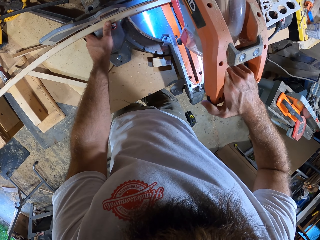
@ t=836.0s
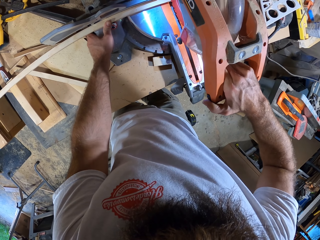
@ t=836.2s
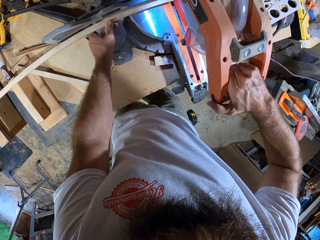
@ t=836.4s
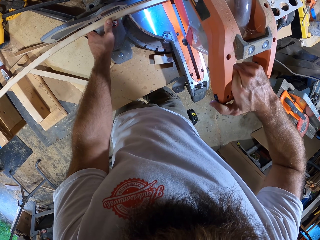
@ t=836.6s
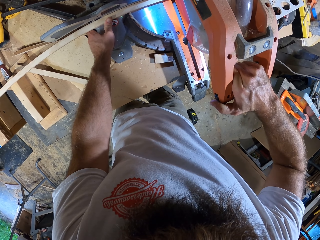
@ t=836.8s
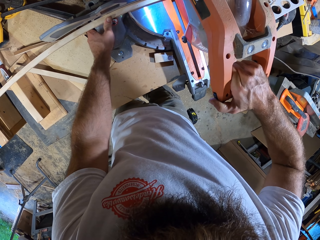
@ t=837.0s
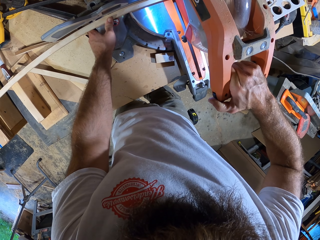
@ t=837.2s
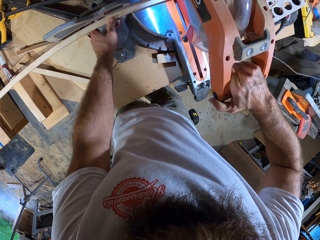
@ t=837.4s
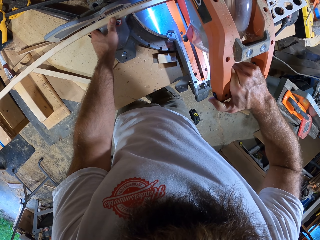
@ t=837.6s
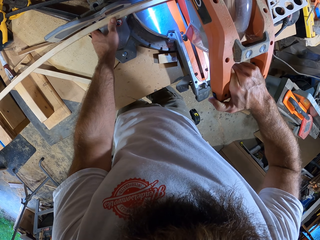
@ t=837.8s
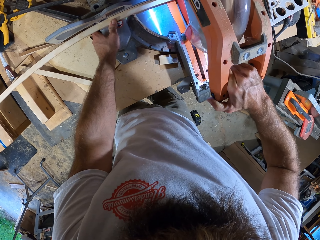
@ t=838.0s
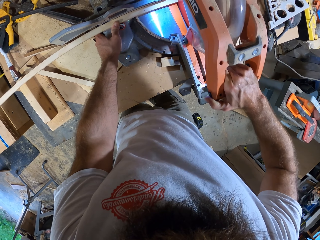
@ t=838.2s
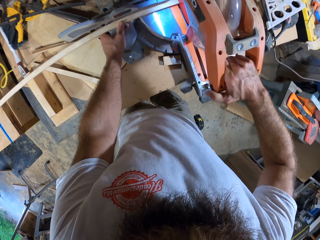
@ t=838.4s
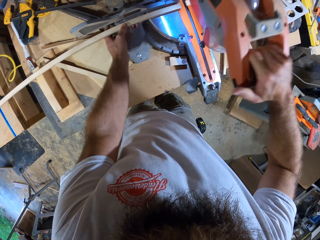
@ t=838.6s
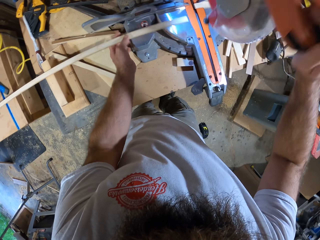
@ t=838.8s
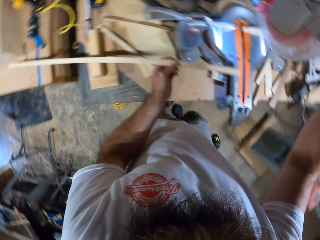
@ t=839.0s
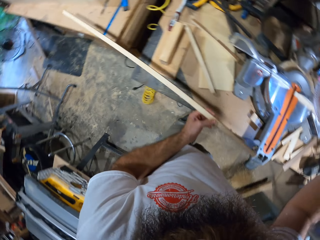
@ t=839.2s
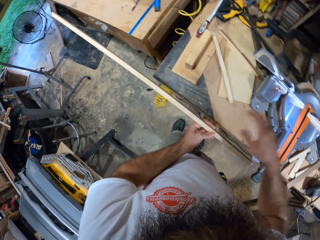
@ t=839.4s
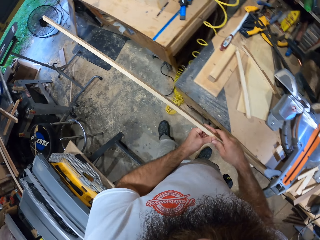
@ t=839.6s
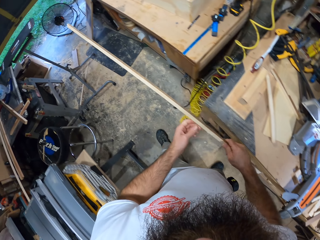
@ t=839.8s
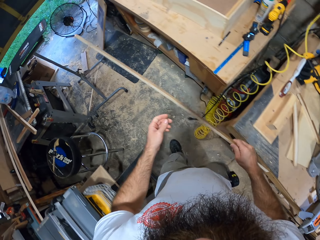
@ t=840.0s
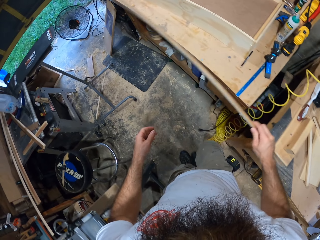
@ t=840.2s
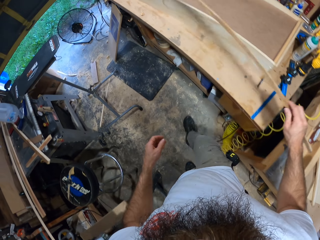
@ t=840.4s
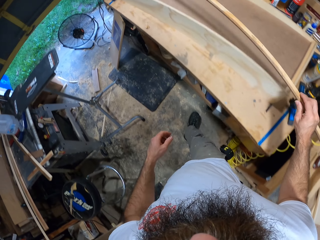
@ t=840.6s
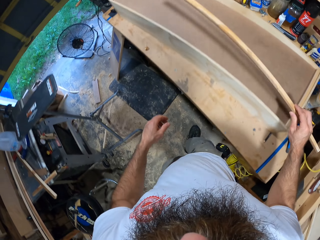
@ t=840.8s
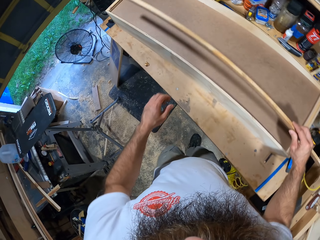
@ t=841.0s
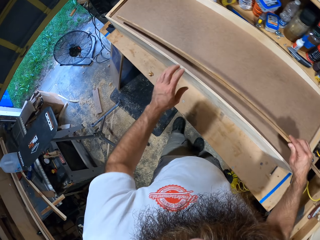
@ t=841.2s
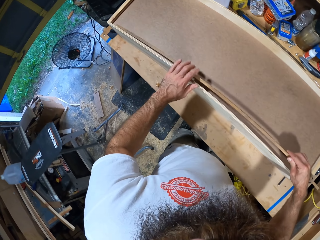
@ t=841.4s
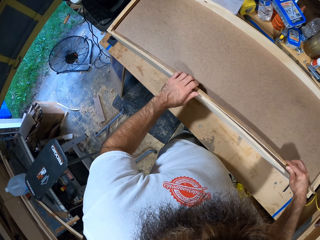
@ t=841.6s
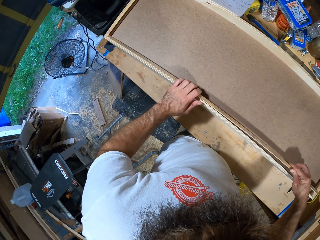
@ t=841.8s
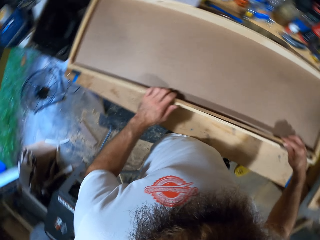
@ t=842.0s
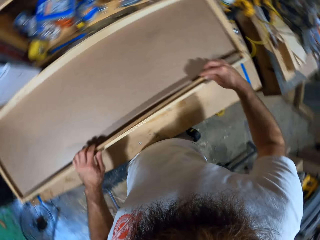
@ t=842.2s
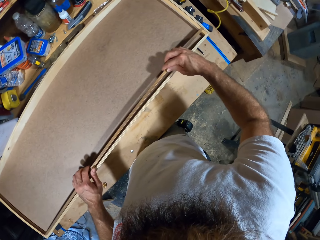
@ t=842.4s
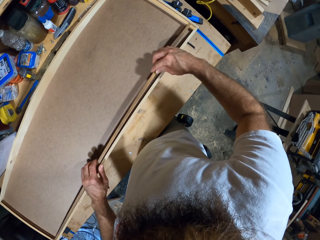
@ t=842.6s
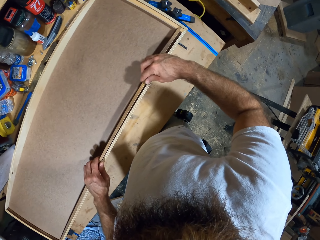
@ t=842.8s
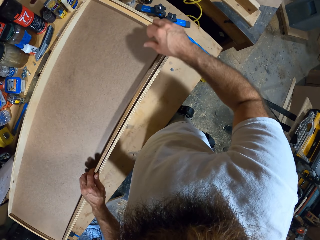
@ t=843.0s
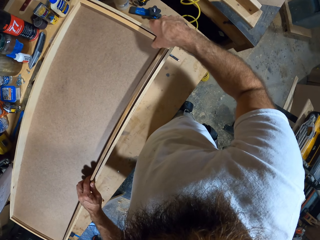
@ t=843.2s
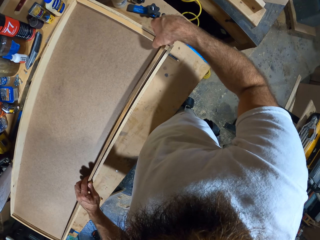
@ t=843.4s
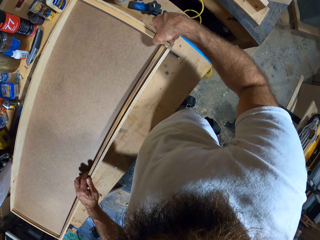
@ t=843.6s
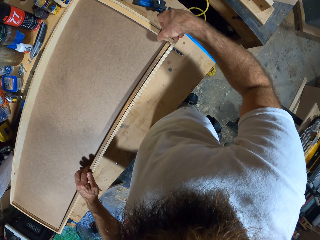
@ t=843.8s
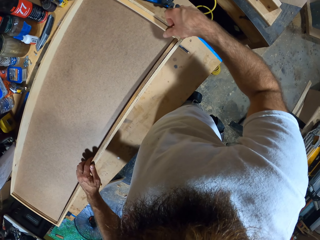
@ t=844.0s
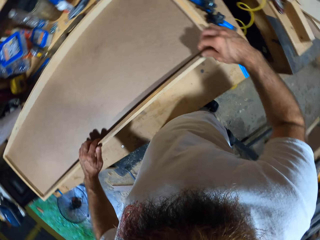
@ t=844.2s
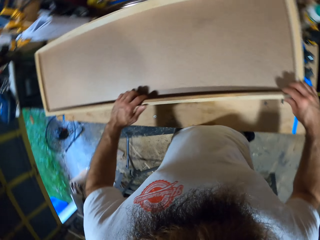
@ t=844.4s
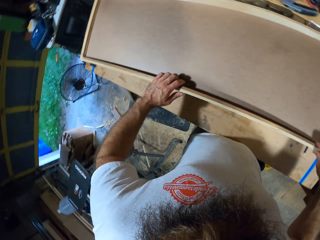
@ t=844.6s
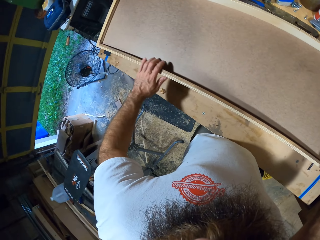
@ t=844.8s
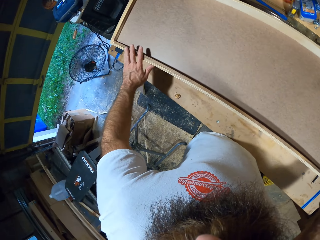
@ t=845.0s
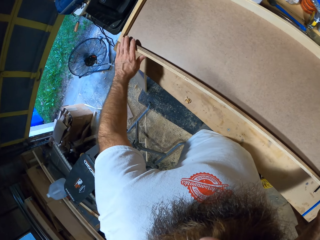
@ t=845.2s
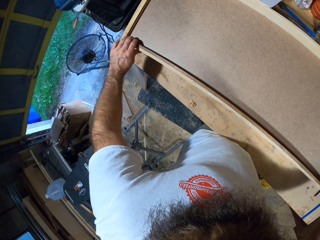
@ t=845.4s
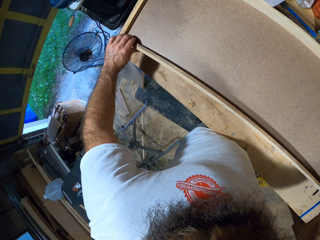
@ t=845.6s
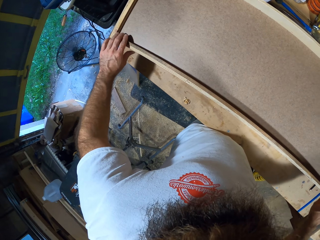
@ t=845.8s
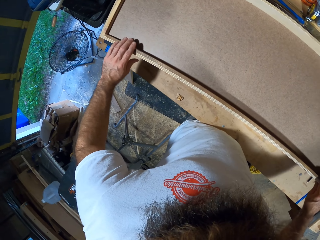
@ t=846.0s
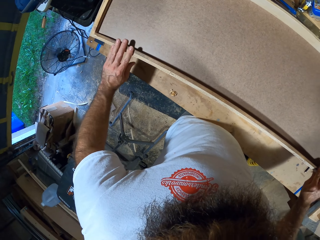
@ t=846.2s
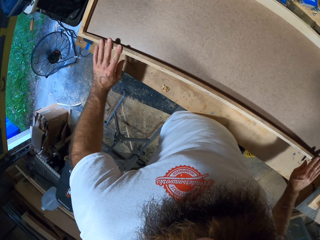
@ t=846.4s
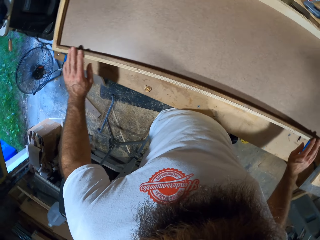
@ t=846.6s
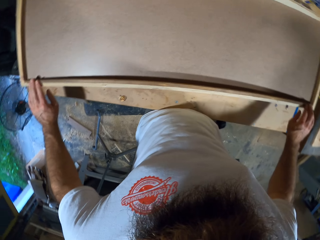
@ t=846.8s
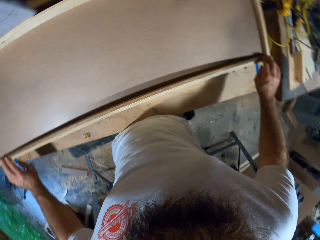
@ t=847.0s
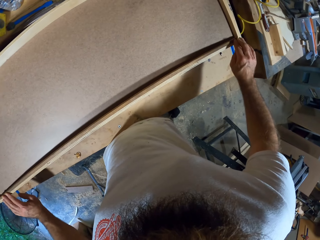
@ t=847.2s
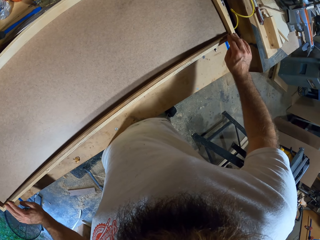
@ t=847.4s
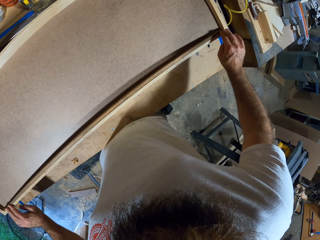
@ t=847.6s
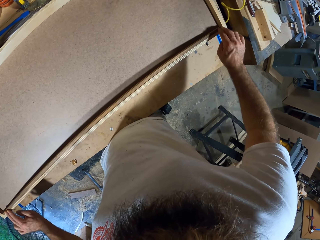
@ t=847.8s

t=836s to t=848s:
The camera wearer cuts the stick with the mitre saw with his right hand. He releases the trigger saw from his right hand. He takes the stick from the table with his left hand. He collects the stick with his right hand from his left hand. He places the stick inside the wooden box on the table with his right hand. He adjusts the stick in the wooden box with his hands.

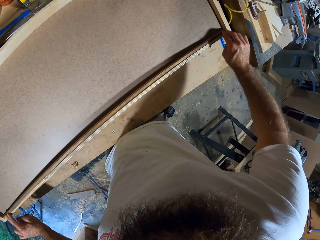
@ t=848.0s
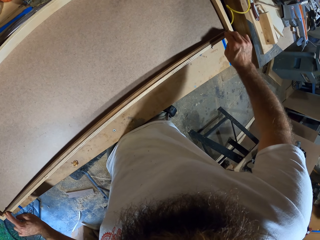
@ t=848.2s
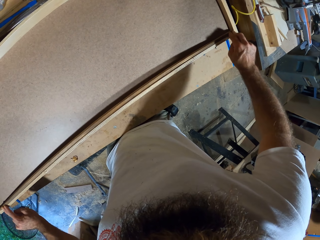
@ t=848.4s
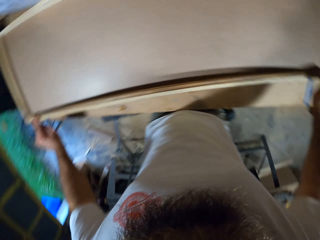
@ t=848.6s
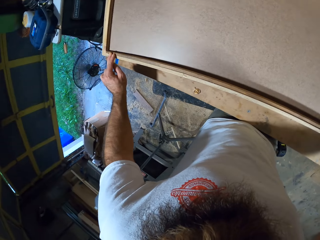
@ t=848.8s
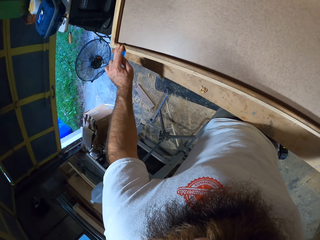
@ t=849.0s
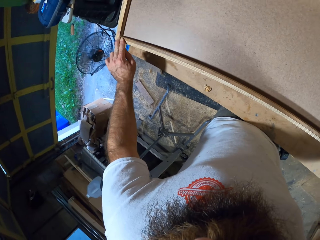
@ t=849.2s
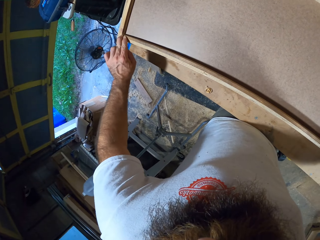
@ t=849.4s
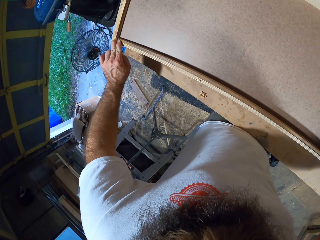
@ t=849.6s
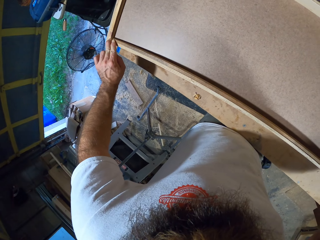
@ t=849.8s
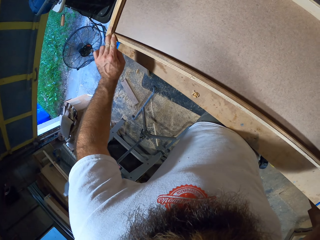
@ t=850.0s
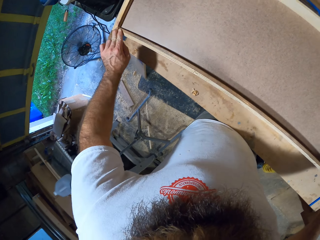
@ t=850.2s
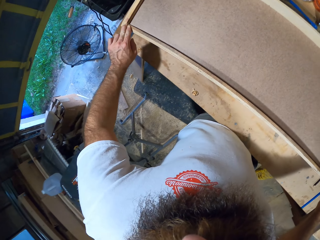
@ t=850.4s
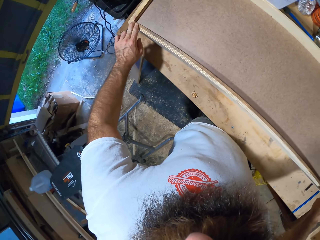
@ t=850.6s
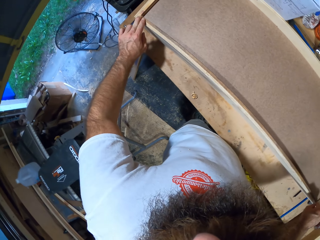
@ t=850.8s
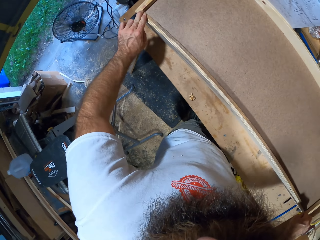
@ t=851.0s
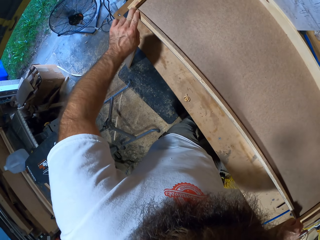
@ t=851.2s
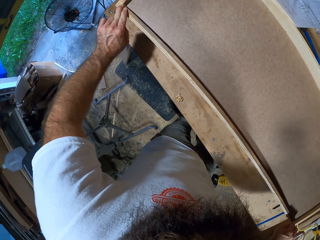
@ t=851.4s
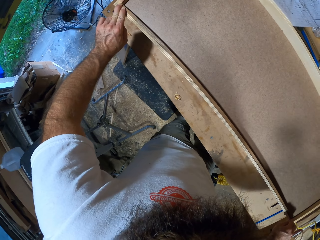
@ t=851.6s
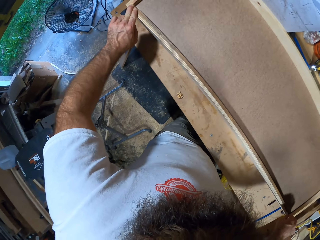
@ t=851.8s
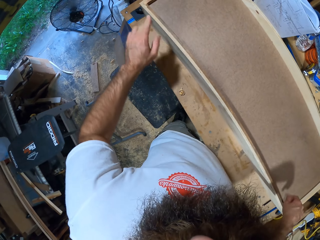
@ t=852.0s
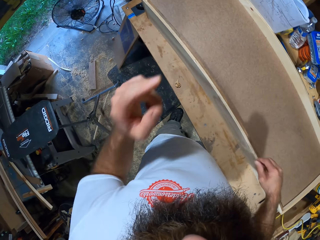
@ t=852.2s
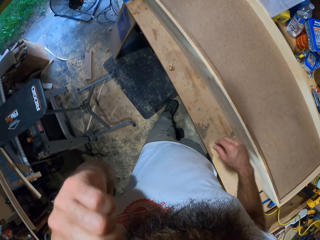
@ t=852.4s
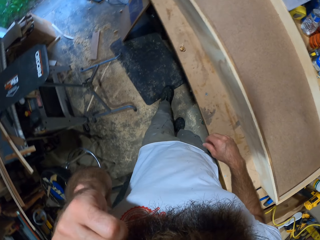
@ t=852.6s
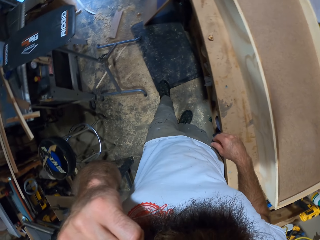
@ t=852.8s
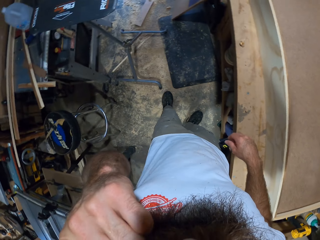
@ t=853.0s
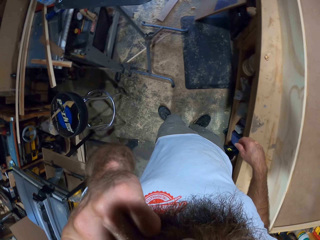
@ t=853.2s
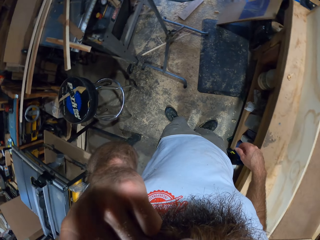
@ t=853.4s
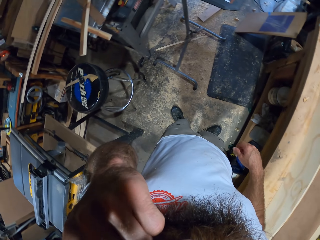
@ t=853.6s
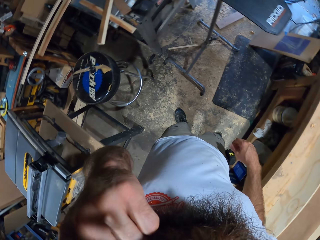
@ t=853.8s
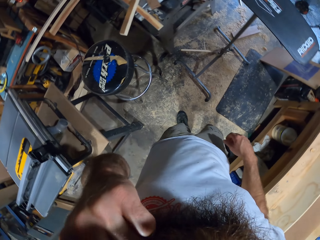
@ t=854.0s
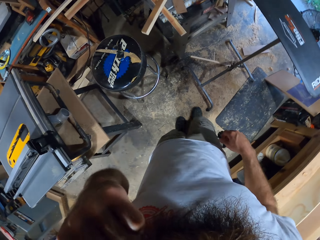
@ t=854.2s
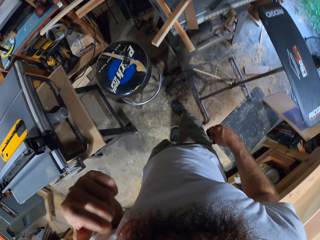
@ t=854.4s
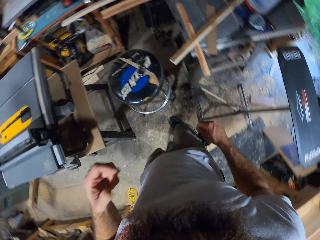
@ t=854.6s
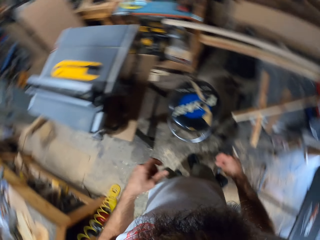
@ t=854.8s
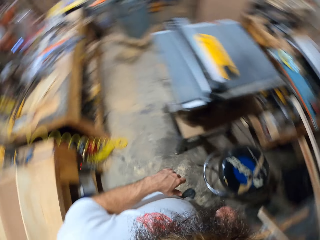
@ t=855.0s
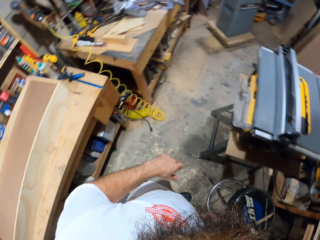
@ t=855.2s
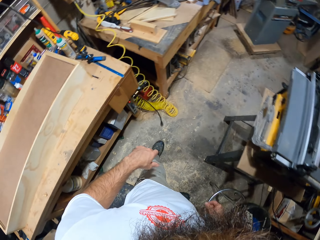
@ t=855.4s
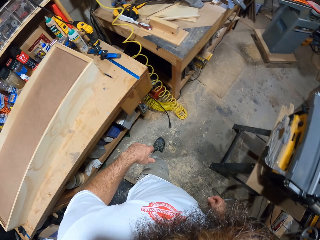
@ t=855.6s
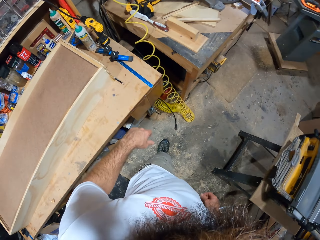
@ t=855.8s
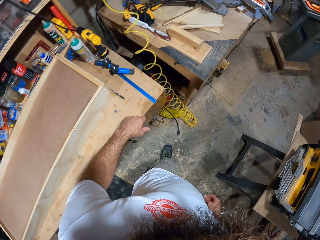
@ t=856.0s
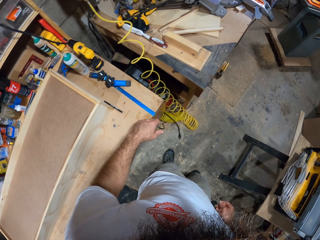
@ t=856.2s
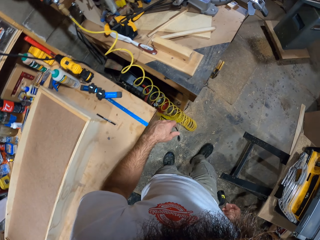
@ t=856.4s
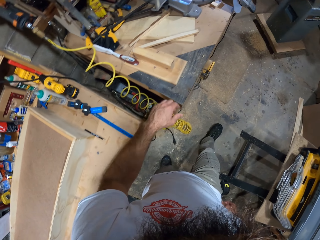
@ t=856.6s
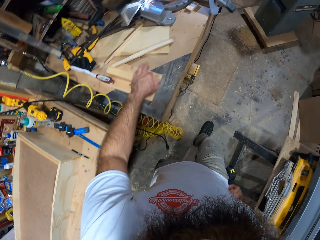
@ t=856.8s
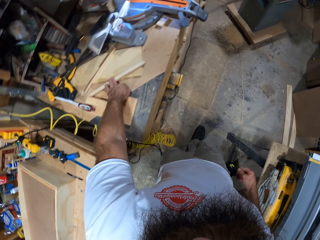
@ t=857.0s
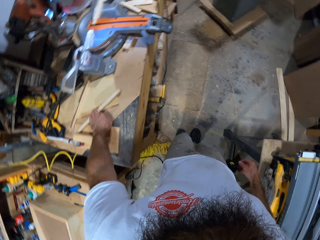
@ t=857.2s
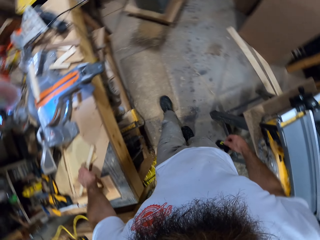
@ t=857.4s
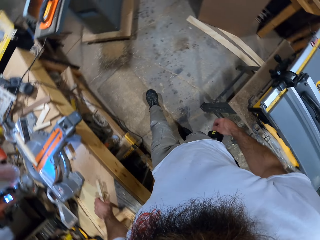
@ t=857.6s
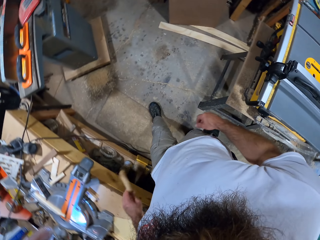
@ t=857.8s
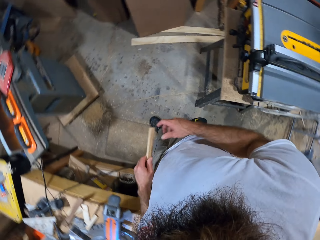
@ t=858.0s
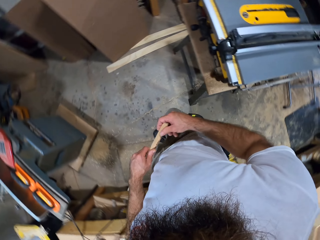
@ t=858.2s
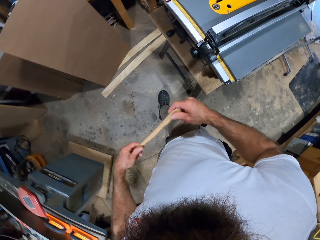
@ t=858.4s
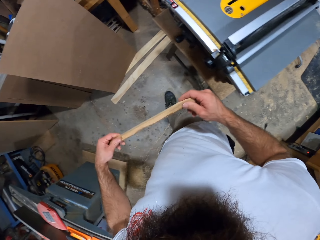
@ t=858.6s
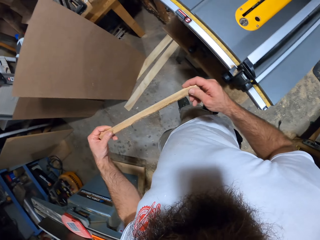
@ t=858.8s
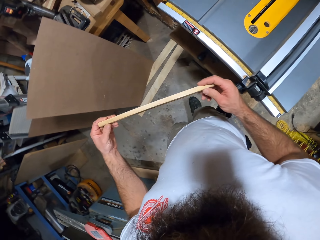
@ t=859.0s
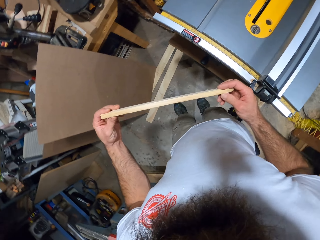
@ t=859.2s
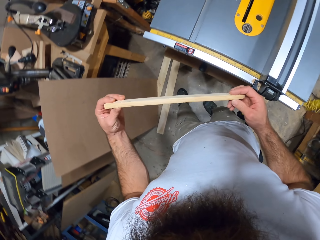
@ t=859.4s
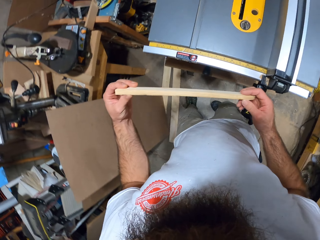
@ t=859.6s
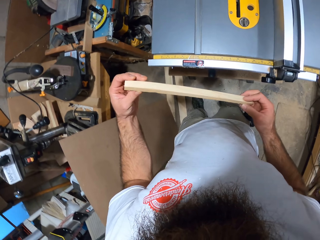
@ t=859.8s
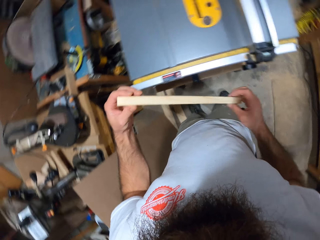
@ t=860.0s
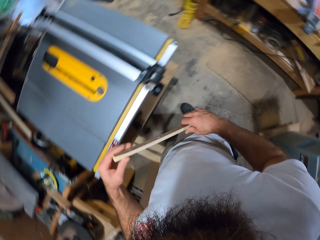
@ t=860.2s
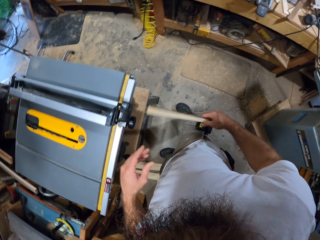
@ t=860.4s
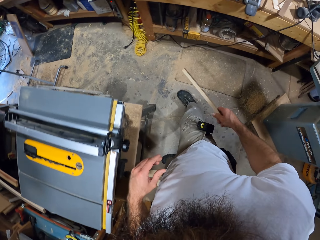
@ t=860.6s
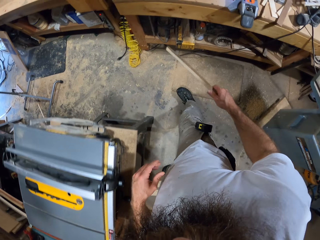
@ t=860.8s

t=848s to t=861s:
The camera wearer touches his face. He takes a stick from the table with his left hand. He looks around. He holds the stick with his hands.
